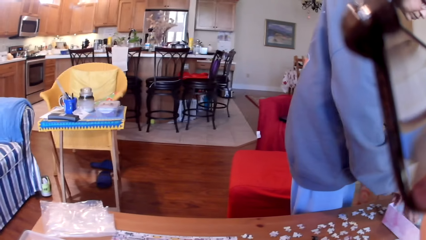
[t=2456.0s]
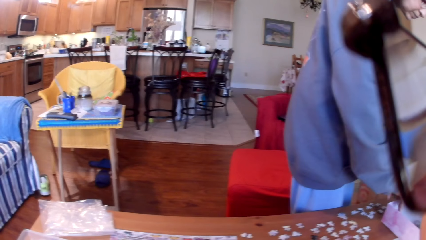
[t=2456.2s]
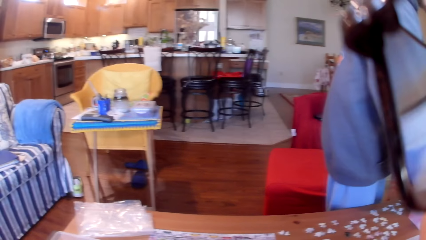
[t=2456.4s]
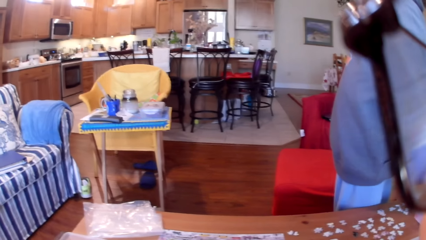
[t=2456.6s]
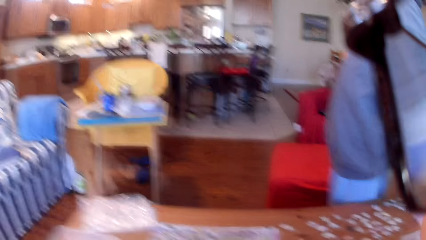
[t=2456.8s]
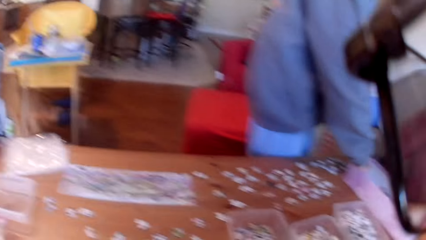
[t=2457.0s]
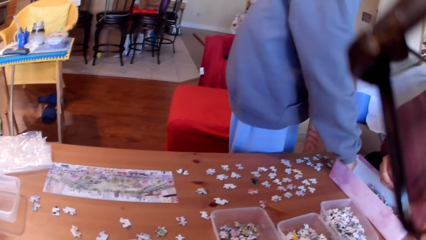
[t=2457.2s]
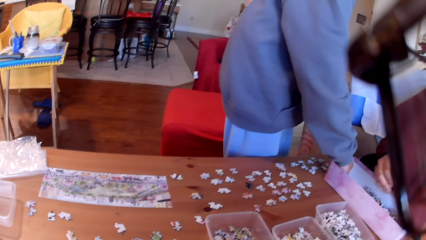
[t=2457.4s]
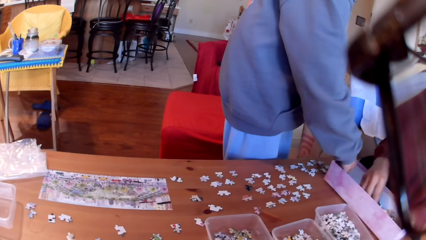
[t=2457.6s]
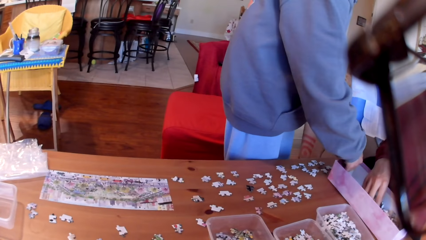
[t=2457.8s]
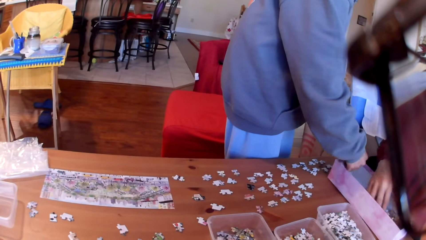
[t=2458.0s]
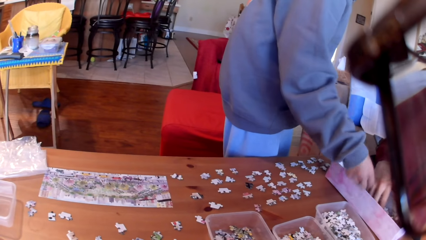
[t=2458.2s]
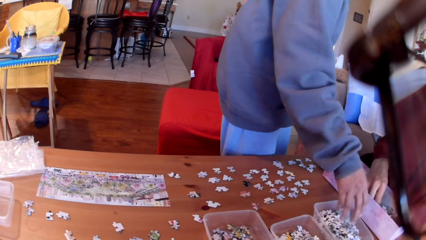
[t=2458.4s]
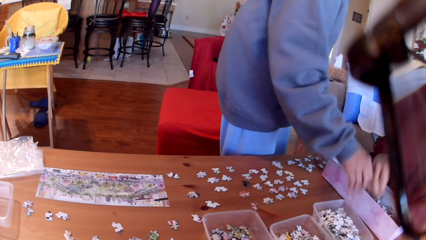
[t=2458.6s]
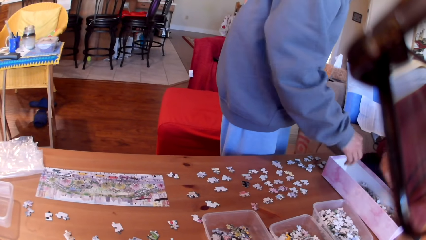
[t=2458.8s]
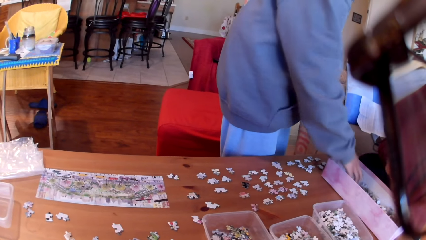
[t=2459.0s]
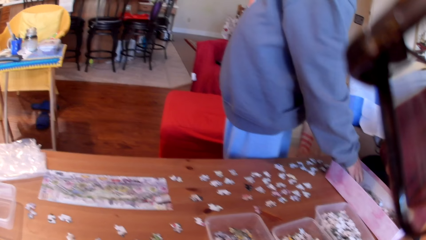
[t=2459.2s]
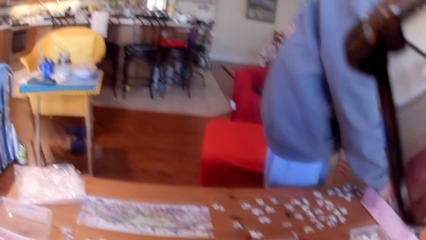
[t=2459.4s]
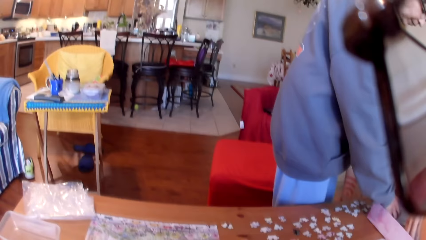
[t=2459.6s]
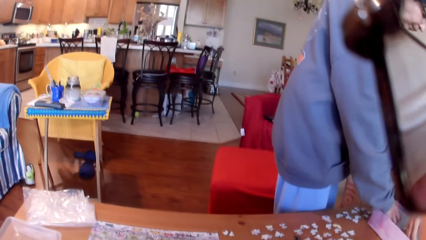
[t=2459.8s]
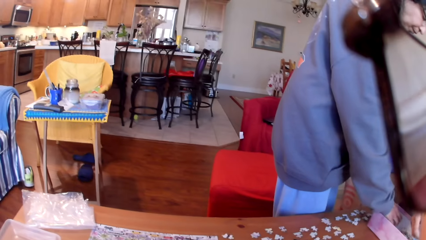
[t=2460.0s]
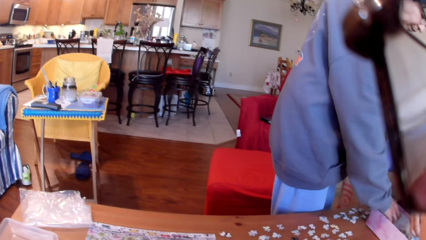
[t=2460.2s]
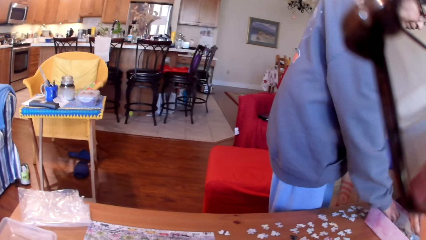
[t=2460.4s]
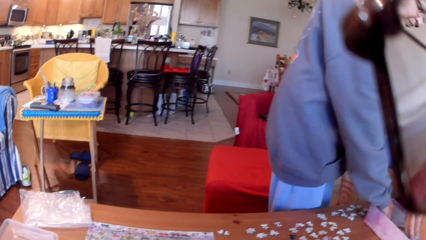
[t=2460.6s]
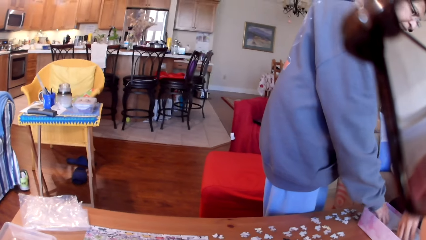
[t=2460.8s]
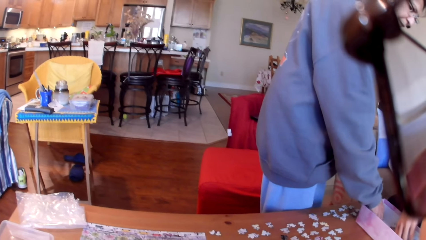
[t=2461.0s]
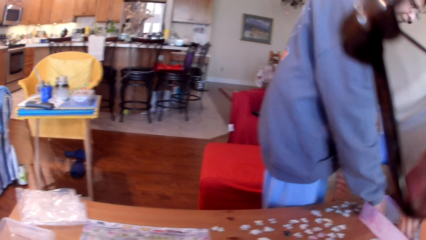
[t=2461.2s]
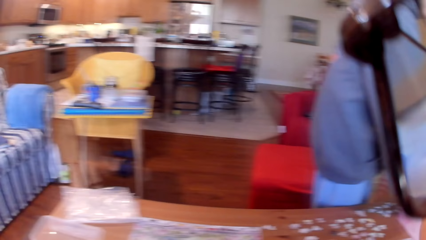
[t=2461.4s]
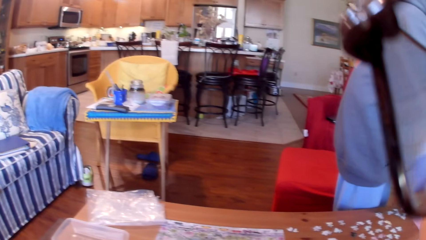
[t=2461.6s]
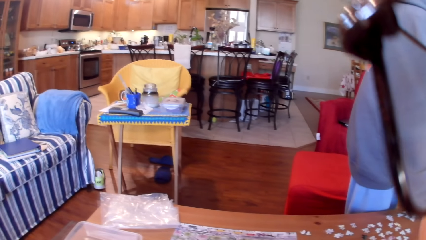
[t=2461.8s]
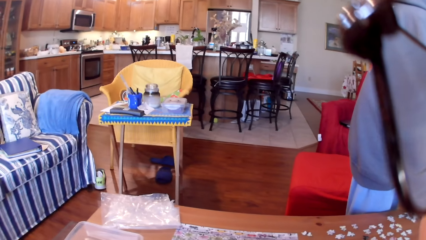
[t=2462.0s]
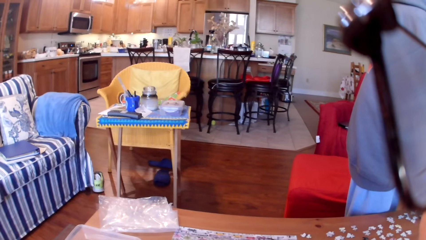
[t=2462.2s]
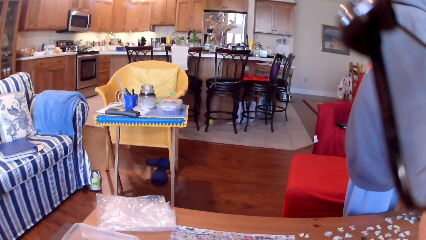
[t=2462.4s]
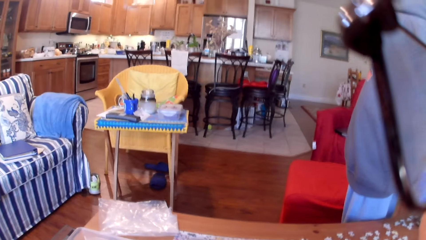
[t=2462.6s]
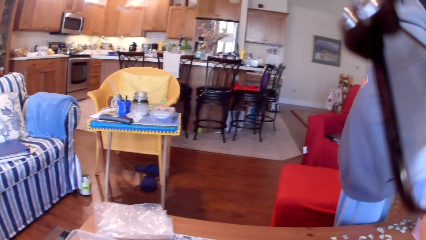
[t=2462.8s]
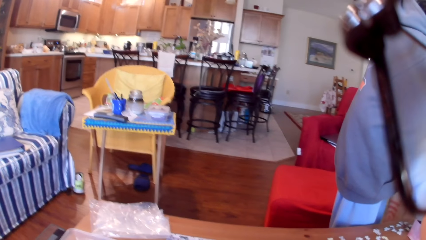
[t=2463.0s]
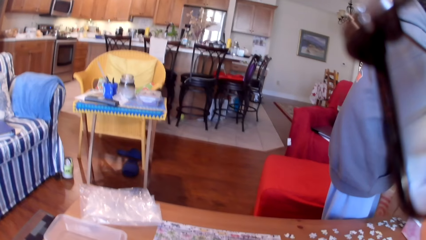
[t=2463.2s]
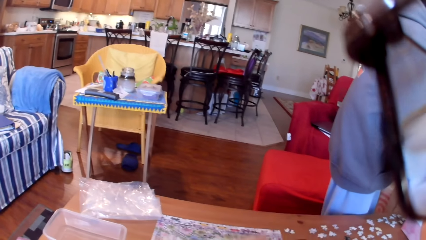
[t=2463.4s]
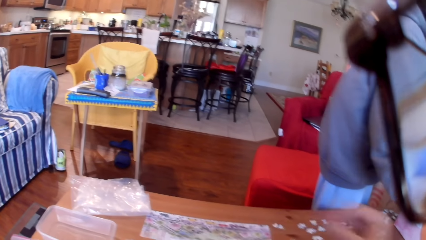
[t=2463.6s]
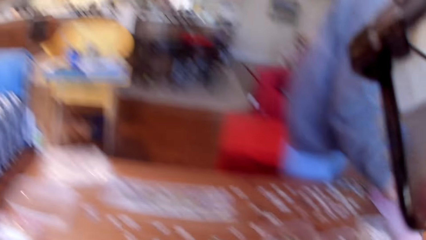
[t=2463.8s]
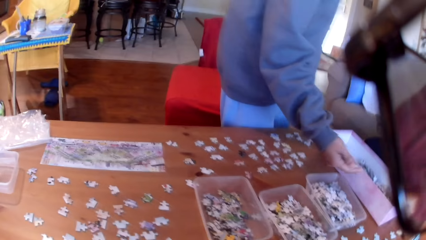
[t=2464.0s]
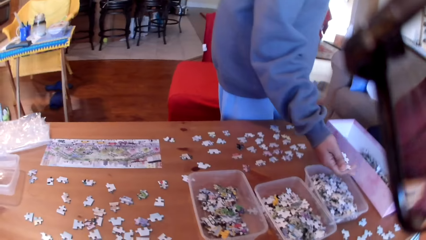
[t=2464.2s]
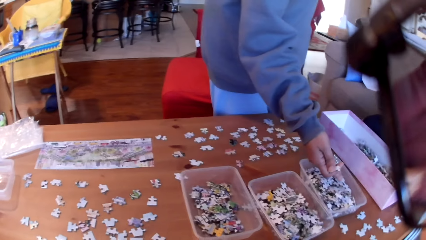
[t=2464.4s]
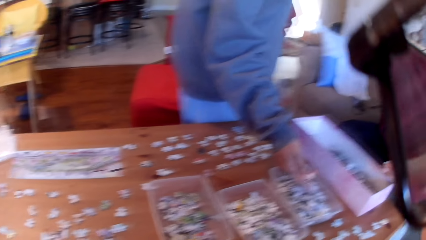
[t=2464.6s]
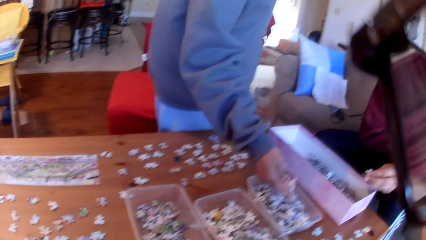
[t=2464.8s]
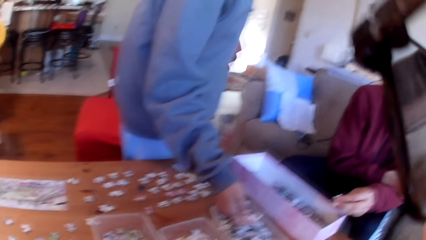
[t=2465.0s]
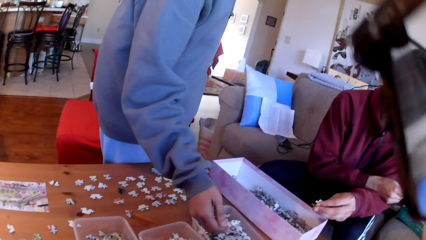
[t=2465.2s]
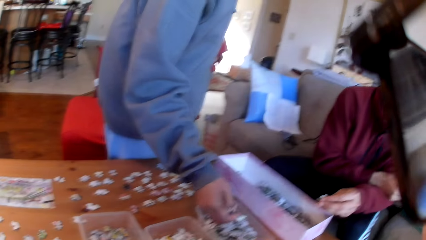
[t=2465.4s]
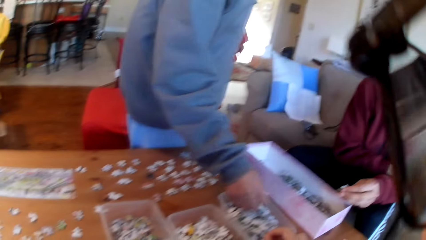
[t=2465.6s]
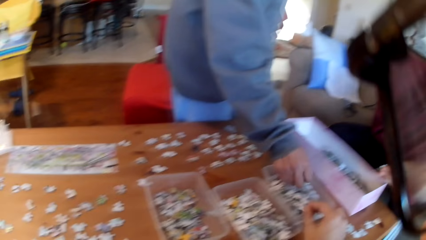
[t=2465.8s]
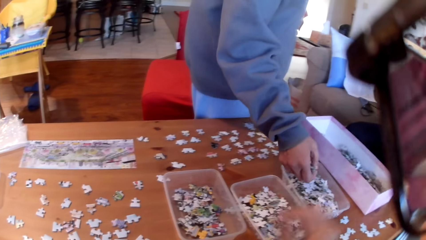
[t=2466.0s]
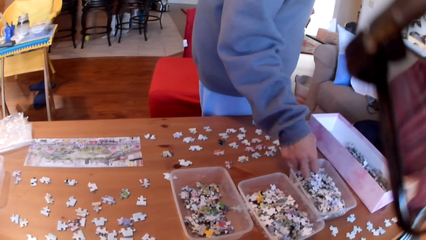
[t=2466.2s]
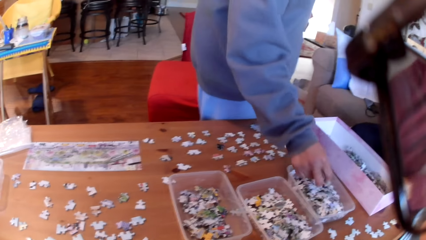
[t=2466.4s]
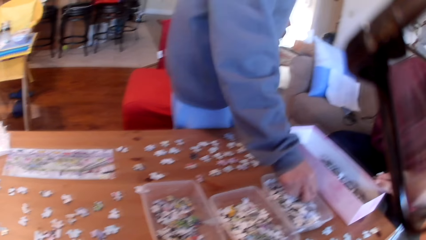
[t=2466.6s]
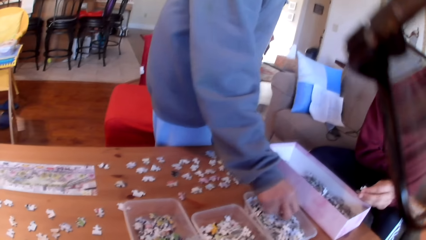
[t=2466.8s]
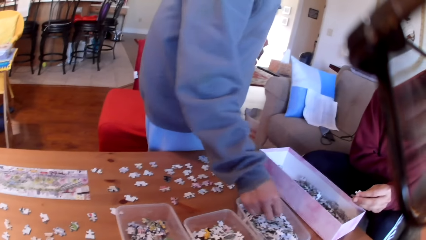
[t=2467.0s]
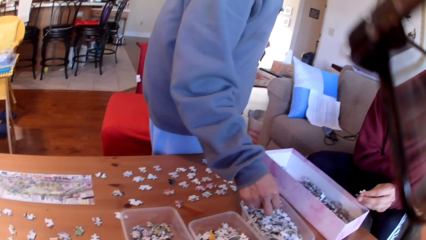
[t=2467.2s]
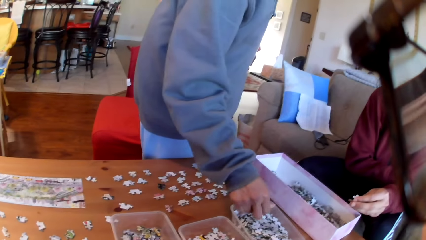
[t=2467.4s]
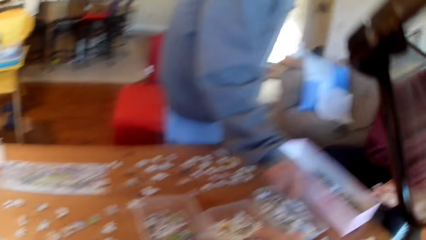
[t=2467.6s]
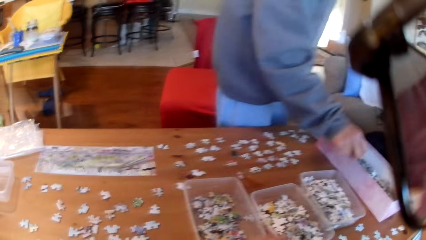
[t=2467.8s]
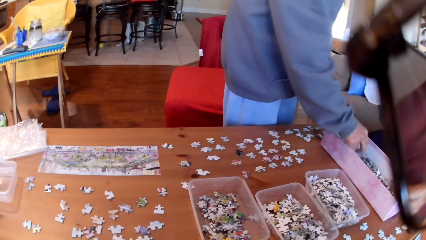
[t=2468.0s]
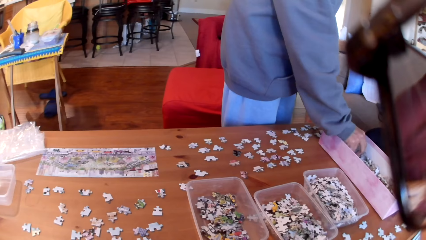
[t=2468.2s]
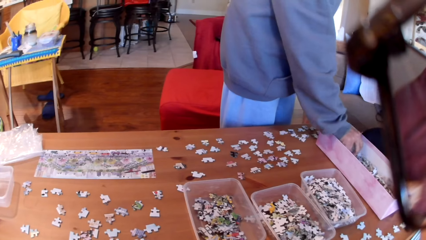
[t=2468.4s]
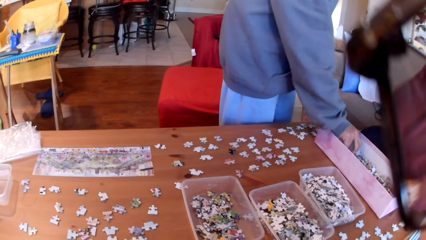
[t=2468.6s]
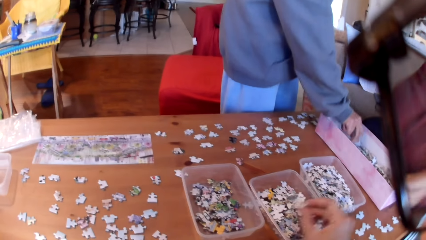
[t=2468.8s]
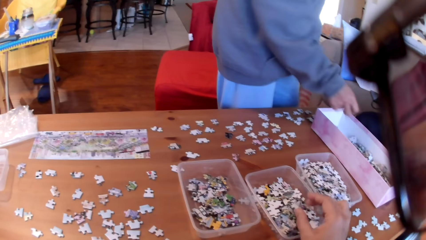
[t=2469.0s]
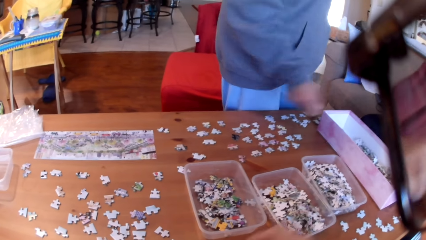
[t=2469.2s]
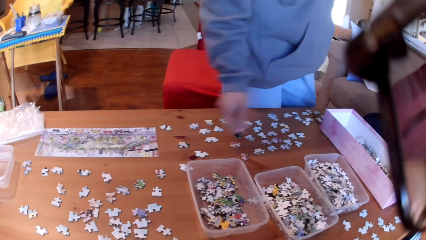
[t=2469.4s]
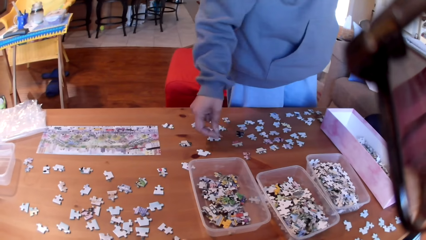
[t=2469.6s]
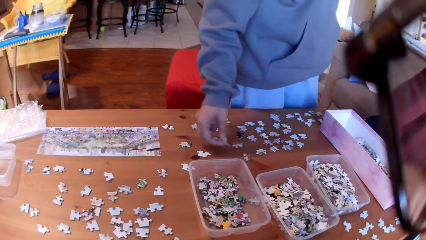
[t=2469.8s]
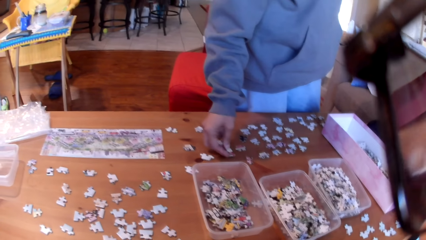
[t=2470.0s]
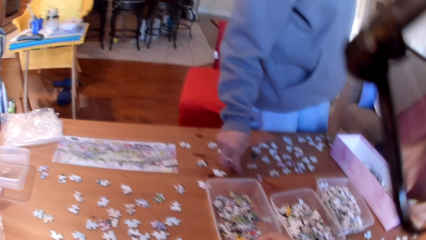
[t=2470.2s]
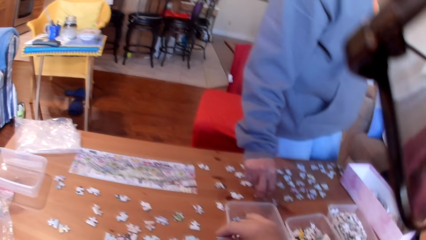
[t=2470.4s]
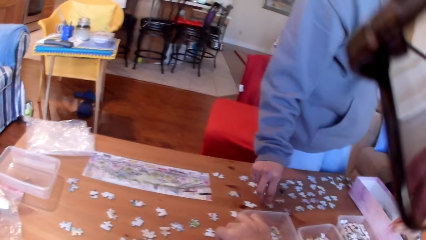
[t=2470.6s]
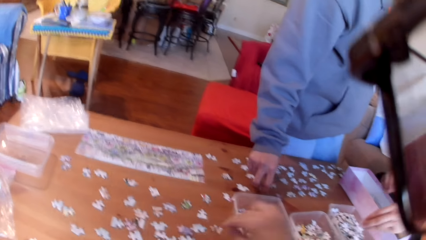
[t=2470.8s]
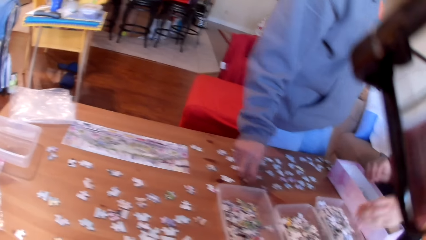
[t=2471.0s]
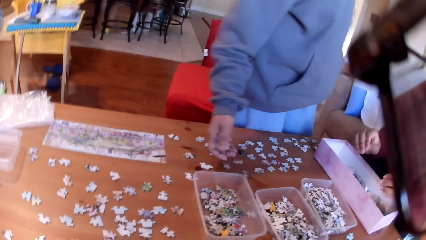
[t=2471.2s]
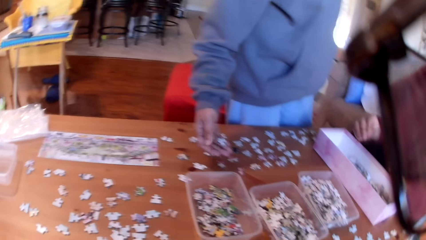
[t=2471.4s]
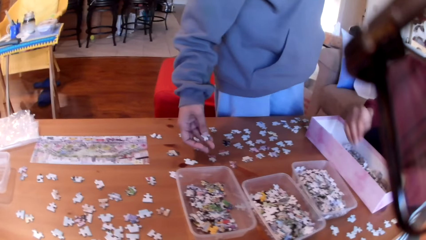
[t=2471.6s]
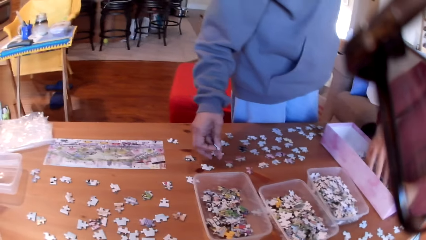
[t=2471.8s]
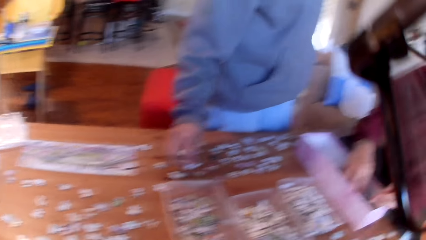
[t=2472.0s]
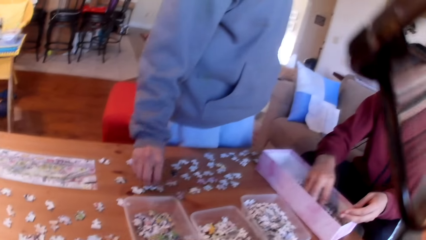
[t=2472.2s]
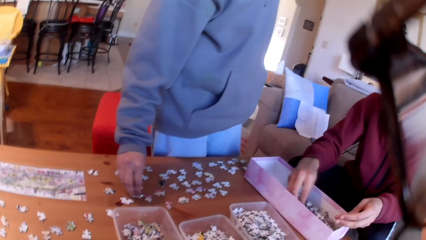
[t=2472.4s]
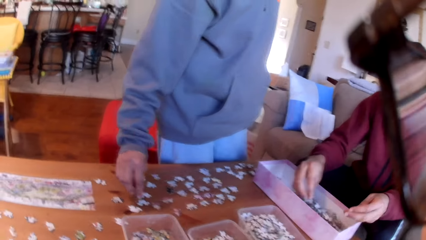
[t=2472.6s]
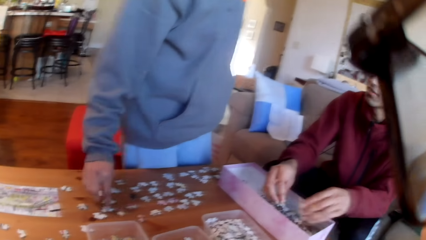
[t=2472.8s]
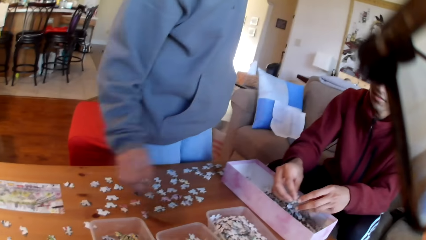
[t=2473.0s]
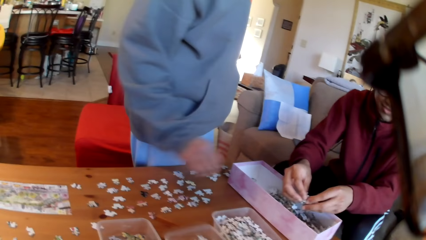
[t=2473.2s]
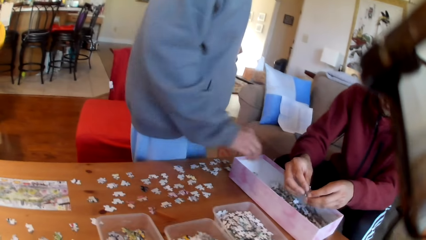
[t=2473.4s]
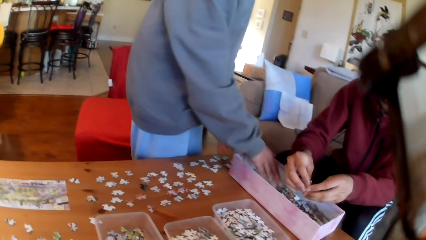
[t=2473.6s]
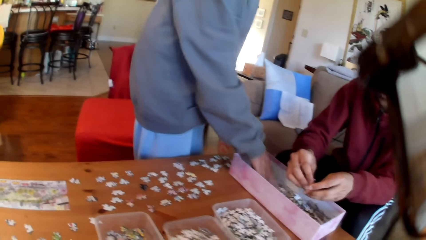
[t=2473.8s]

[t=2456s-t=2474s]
A woman takes a puzzle. The camera wearer looks around. A man takes a puzzle. The woman puts puzzles in the tin and picks puzzles. The camera wearer looks at the house. The woman puts a puzzle in the tin. The camera wearer puts a puzzle in the tin. The woman picks the puzzles and picks puzzles from the box. The camera wearer puts a puzzle in the tin. The woman puts a puzzle on the table. The camera wearer puts a puzzle on the table. The man takes puzzles. The woman picks puzzles from the box.
